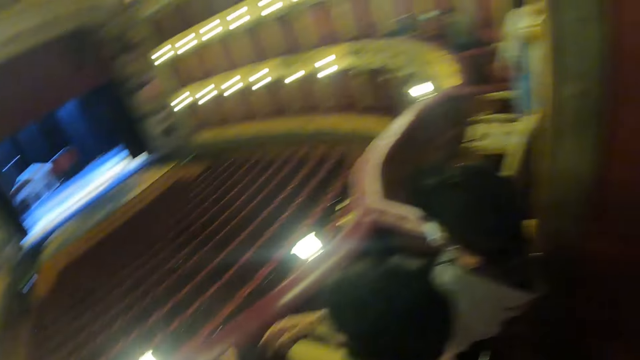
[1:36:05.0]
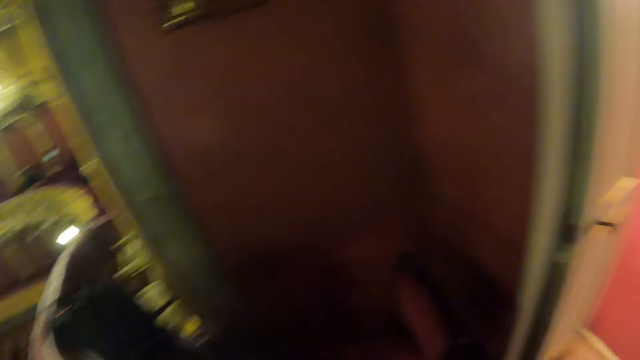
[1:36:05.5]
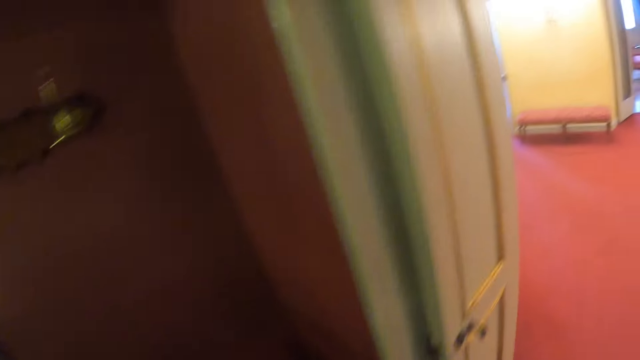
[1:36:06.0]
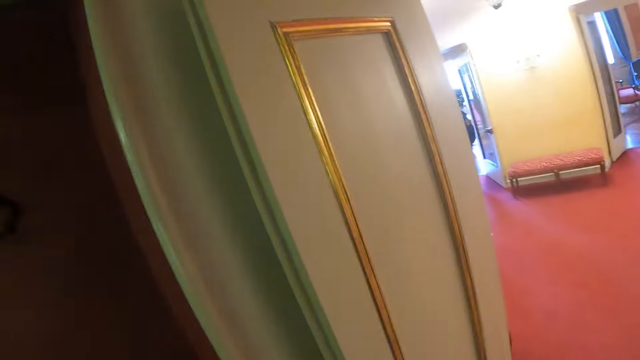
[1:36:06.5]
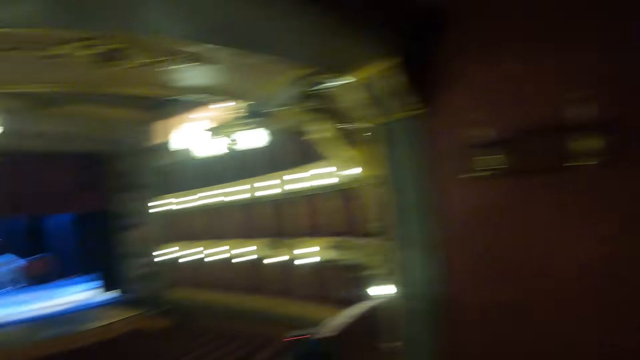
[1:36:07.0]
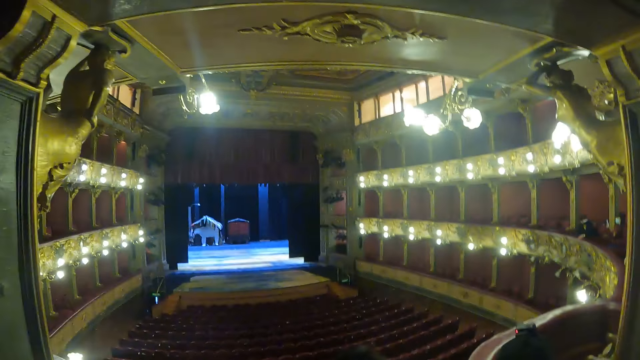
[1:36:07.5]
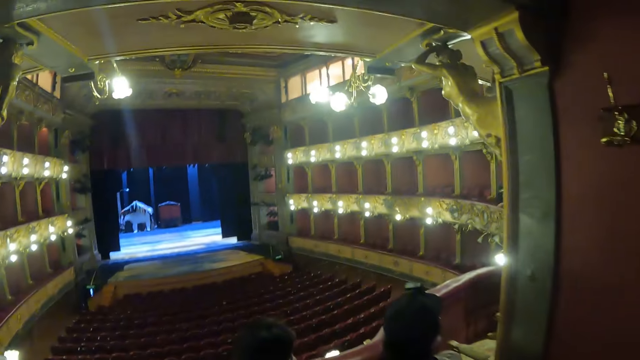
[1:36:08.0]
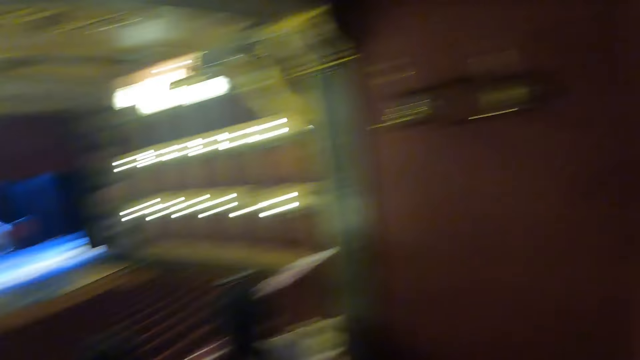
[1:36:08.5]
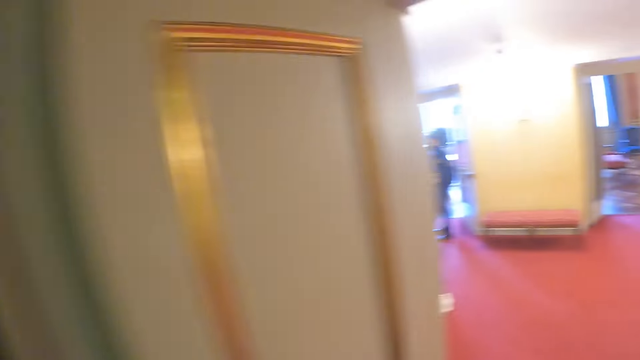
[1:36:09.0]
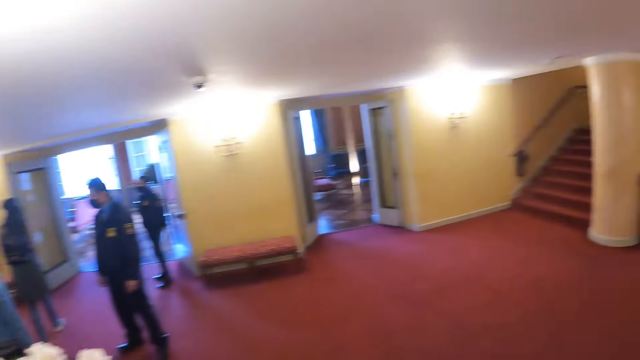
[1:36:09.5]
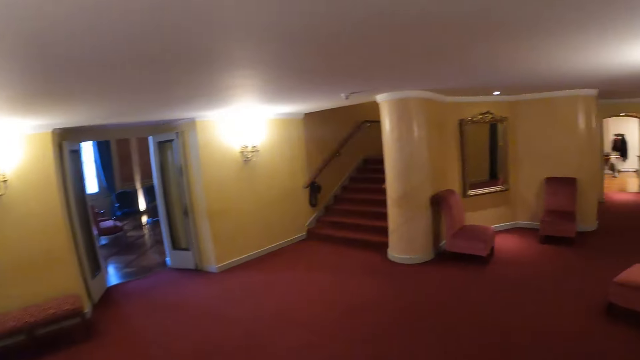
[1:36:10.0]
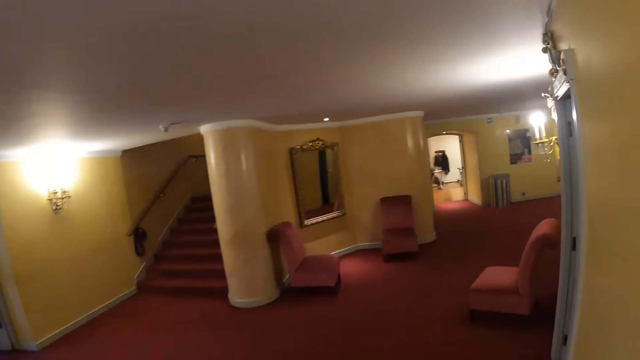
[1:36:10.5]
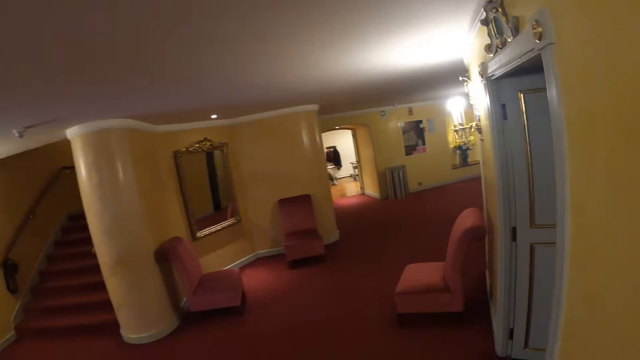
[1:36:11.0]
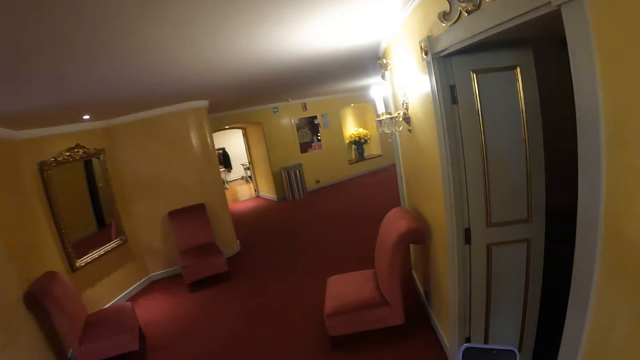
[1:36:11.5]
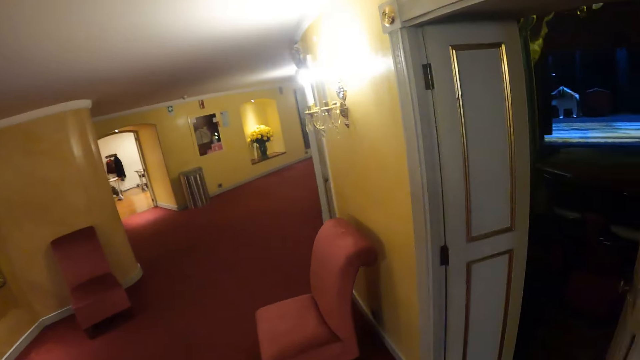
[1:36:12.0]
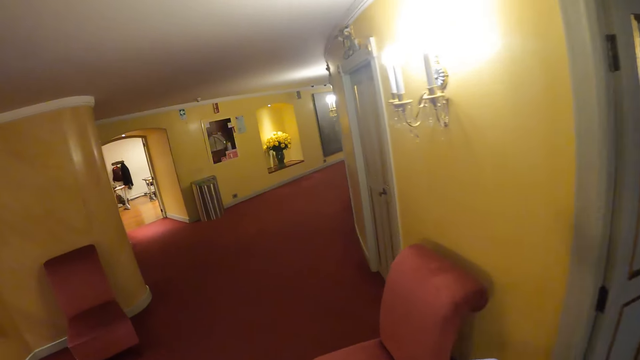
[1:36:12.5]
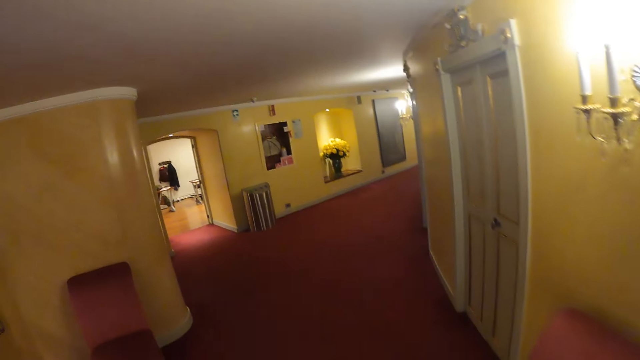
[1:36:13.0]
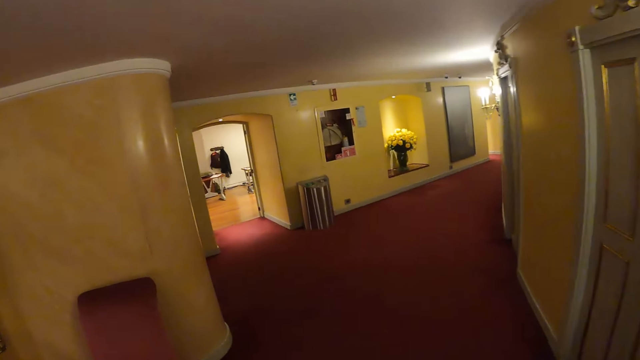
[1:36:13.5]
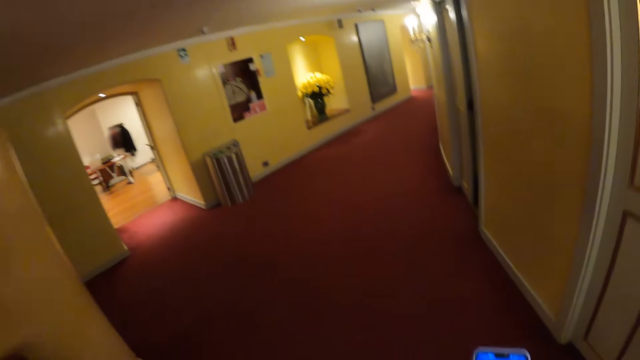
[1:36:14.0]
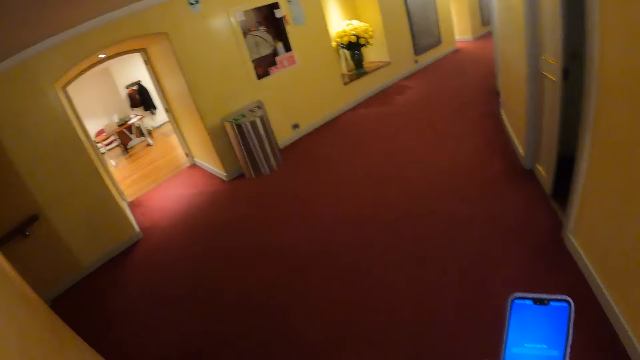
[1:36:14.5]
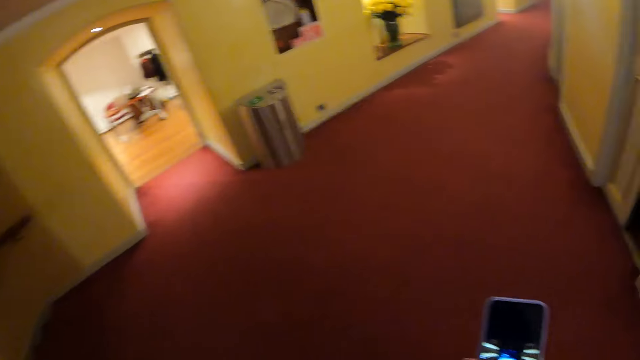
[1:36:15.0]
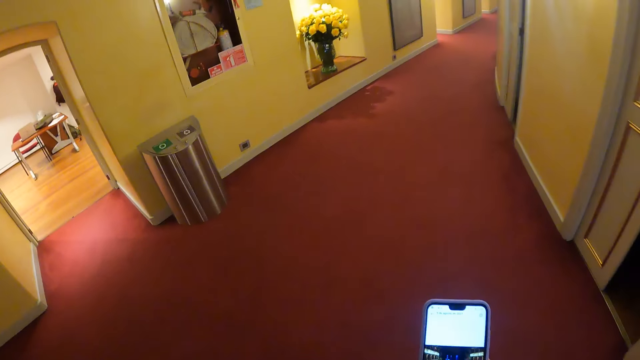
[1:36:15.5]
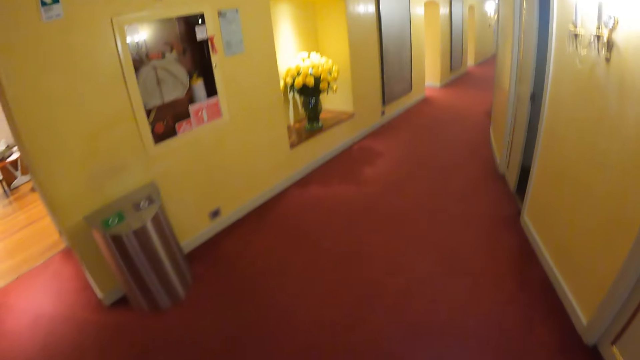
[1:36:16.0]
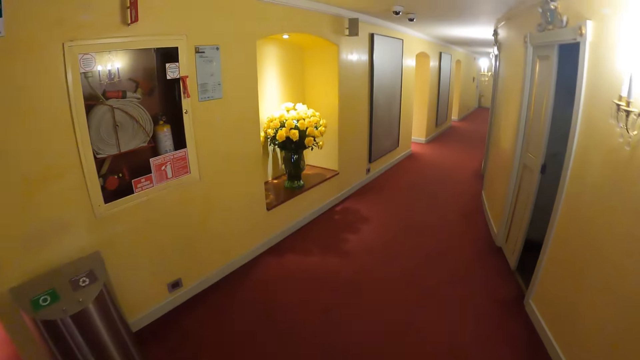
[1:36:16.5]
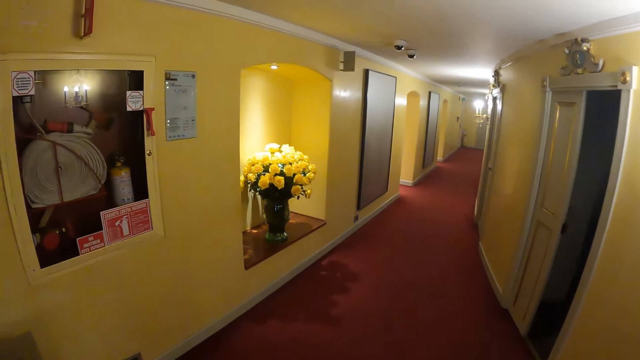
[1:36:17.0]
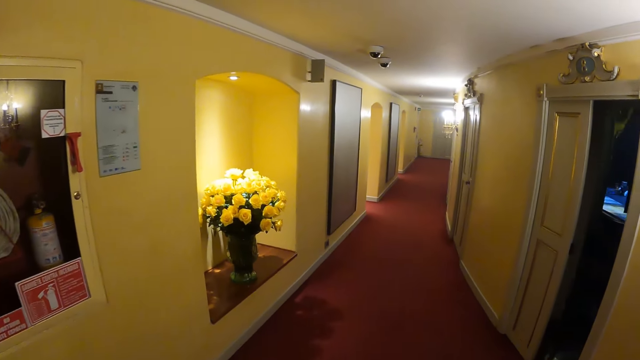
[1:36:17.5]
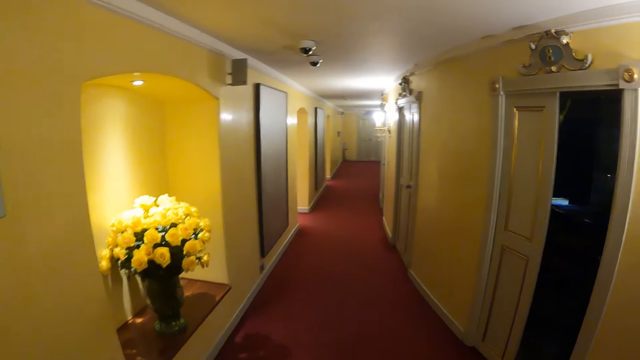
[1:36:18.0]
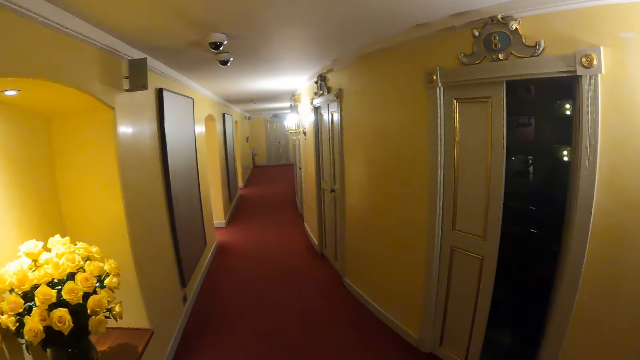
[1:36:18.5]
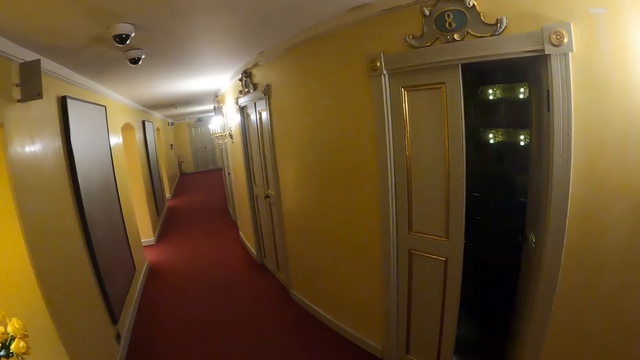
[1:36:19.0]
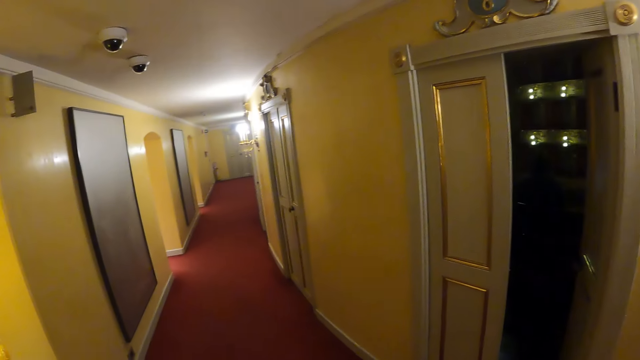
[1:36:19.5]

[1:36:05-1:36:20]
The camera wearer takes the phone from the person. He looks around the hall. A person stares in the room. The camera wearer walks around the hall. He operates the phone in his hand. He walks around the hall.

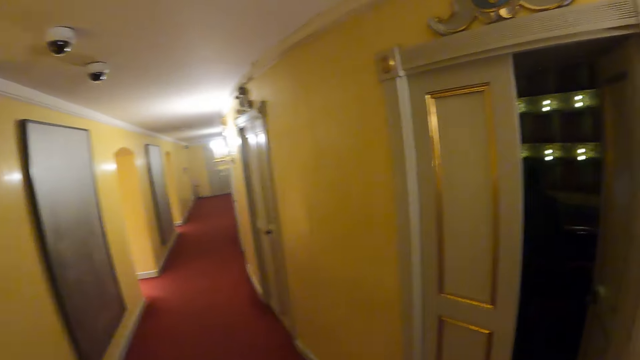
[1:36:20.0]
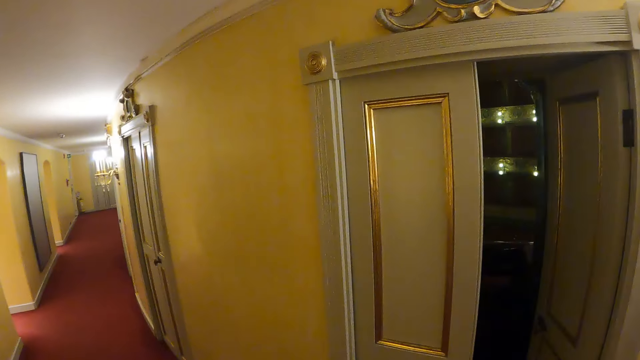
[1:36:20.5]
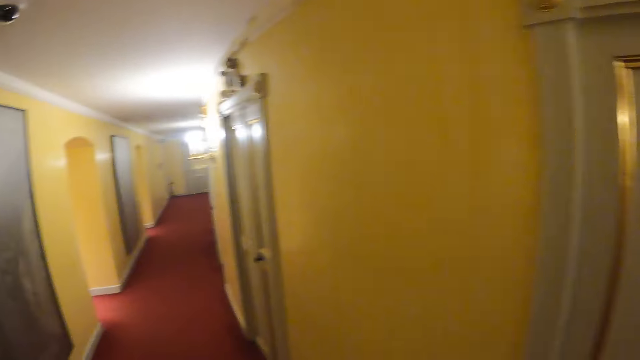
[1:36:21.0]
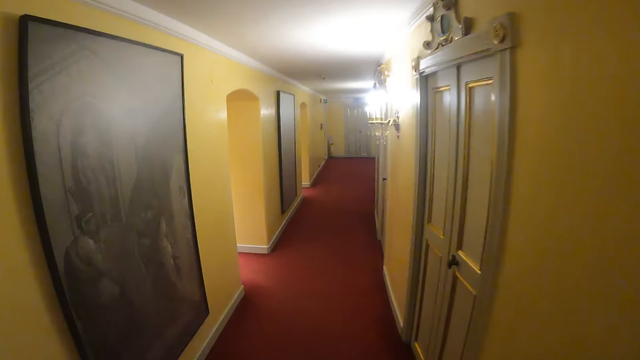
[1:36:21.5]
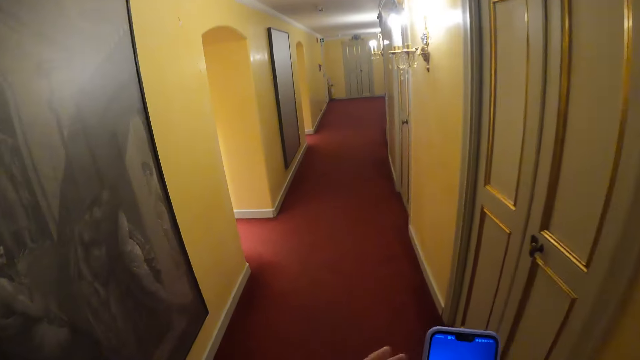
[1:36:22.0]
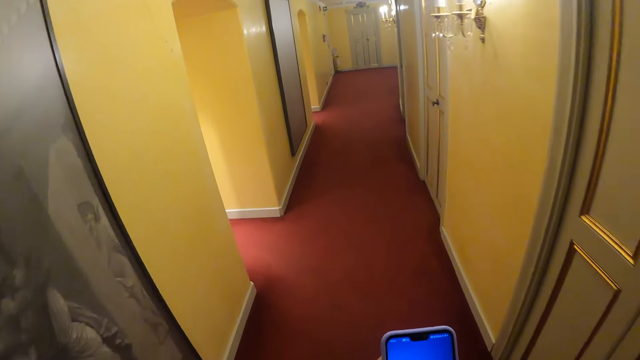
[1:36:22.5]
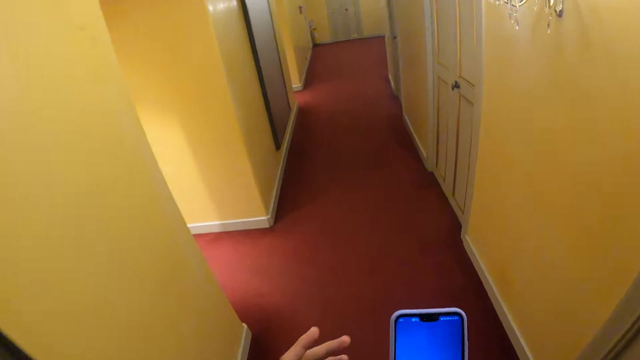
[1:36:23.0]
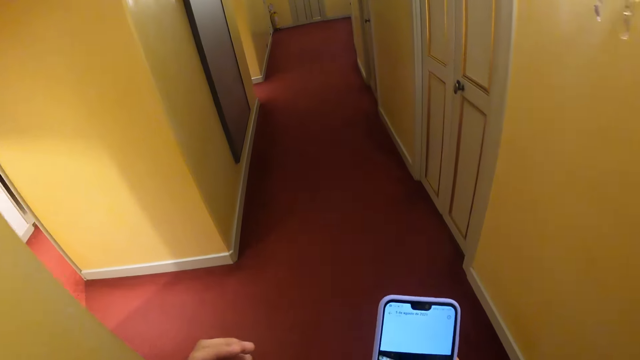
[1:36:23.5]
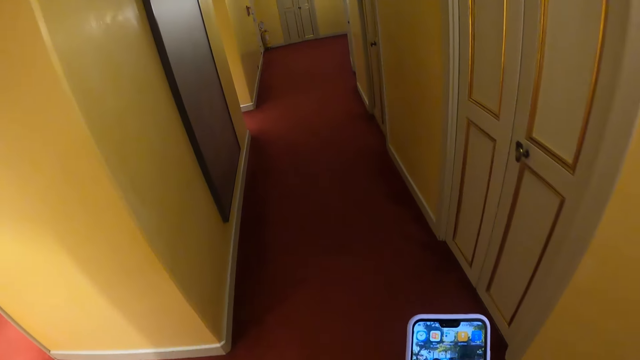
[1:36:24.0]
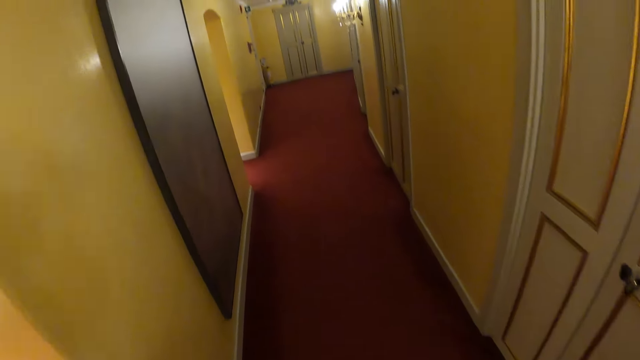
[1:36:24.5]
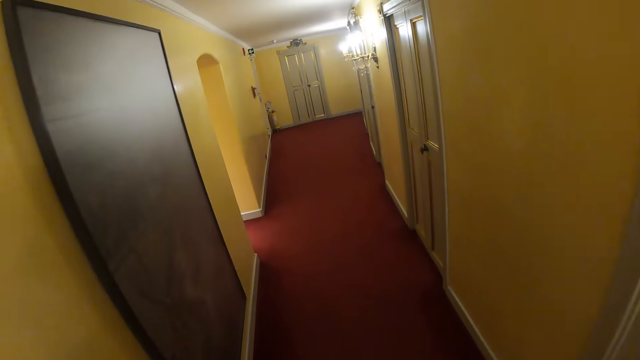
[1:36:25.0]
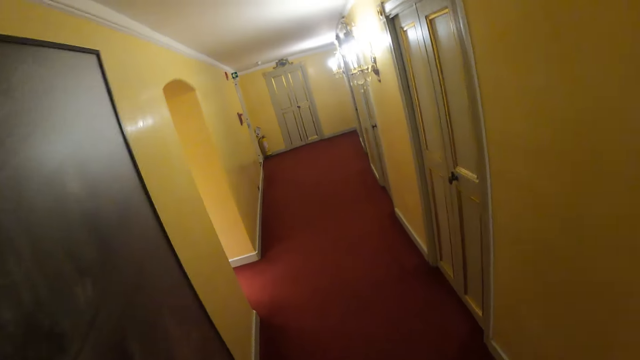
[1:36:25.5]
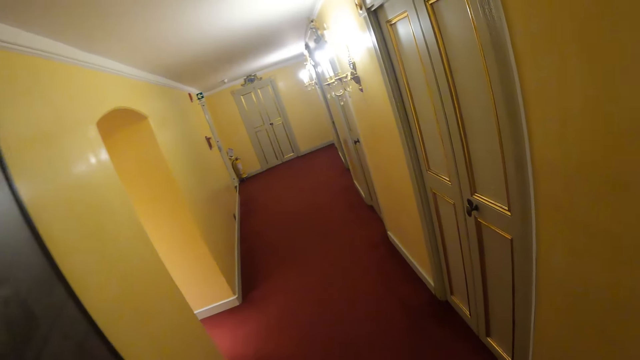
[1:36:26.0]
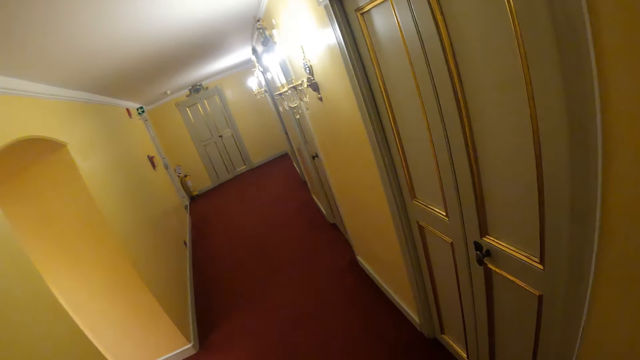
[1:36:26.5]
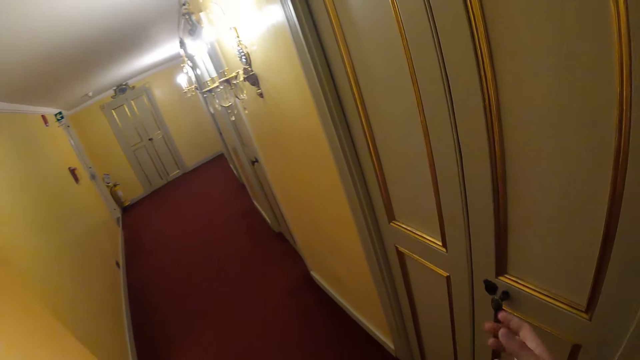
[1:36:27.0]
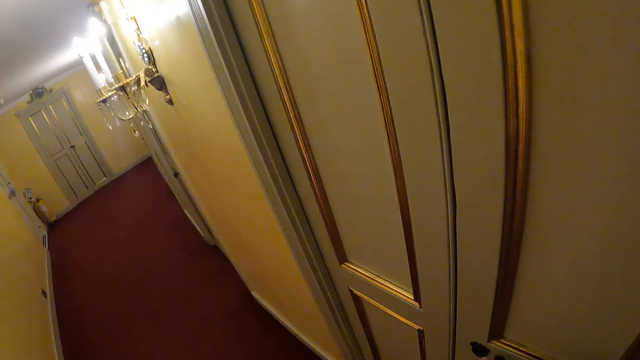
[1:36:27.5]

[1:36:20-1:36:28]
The camera wearer operates the phone in his hand. He walks around the hall.
